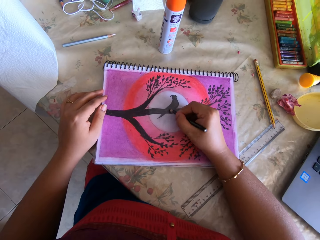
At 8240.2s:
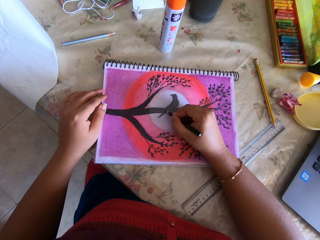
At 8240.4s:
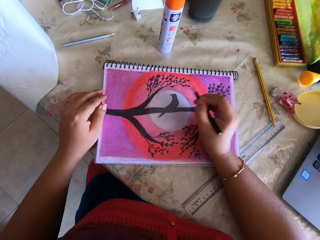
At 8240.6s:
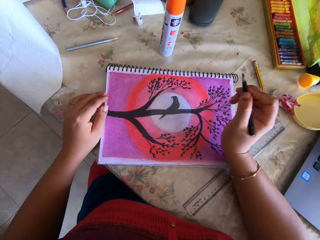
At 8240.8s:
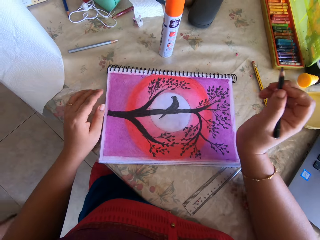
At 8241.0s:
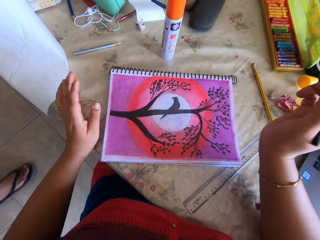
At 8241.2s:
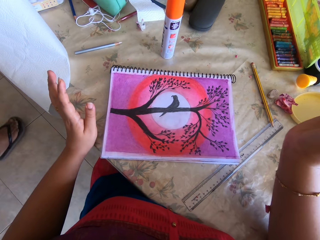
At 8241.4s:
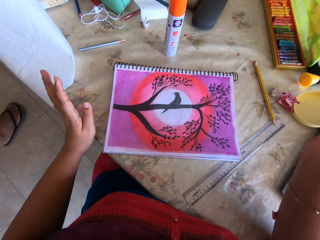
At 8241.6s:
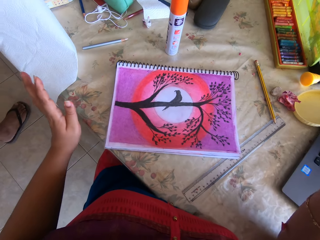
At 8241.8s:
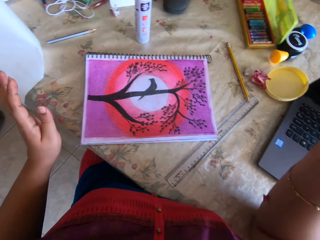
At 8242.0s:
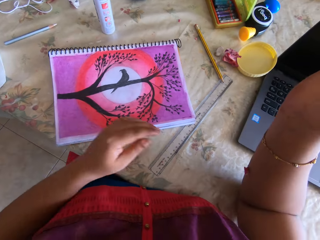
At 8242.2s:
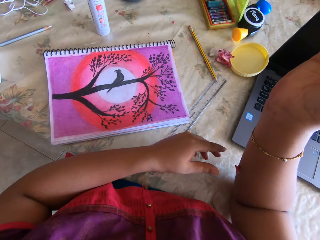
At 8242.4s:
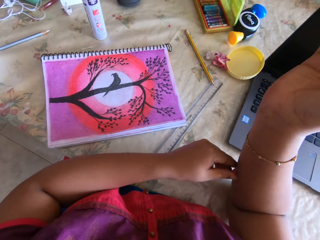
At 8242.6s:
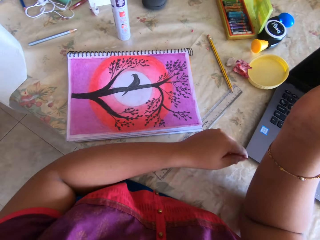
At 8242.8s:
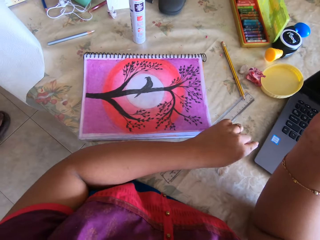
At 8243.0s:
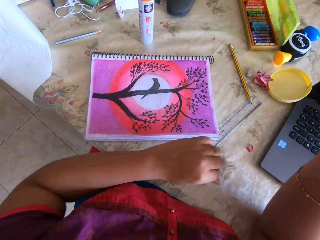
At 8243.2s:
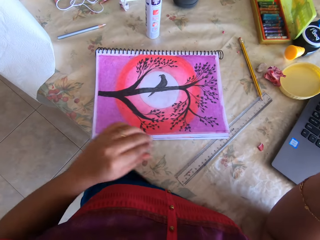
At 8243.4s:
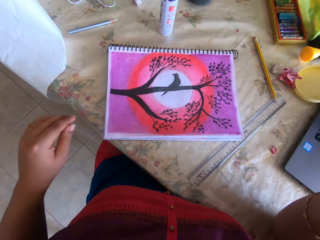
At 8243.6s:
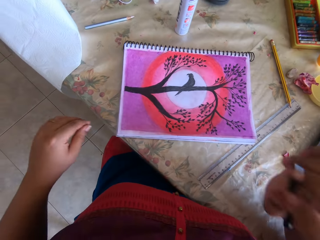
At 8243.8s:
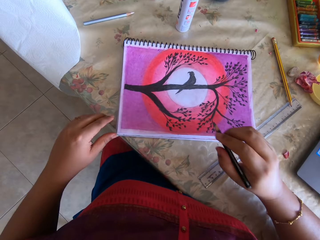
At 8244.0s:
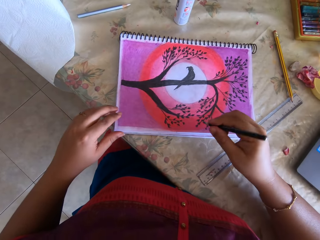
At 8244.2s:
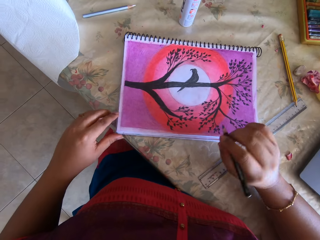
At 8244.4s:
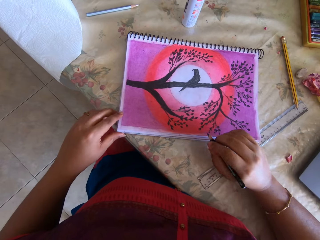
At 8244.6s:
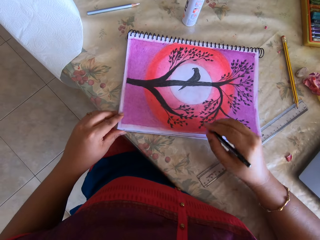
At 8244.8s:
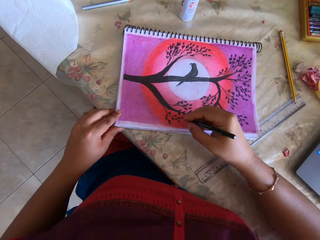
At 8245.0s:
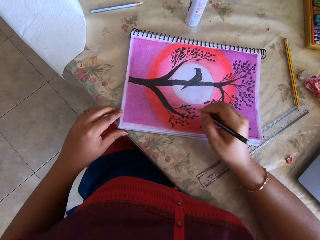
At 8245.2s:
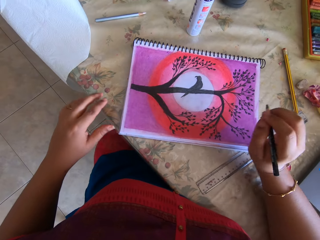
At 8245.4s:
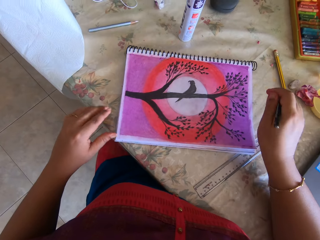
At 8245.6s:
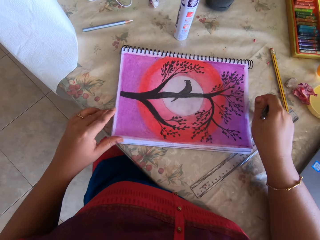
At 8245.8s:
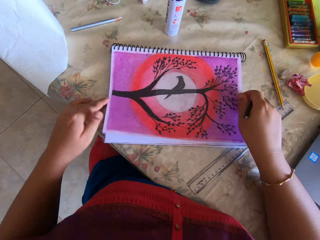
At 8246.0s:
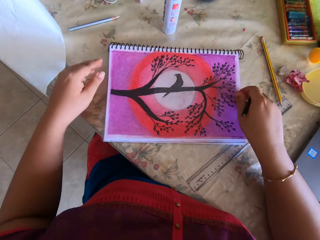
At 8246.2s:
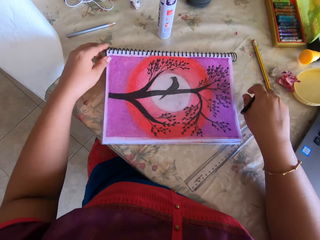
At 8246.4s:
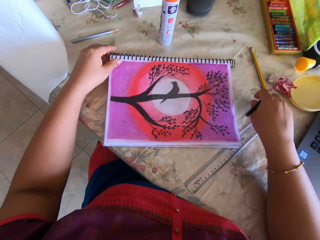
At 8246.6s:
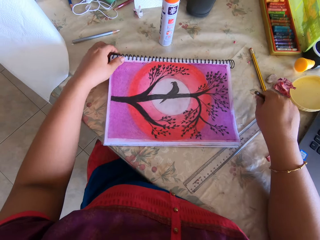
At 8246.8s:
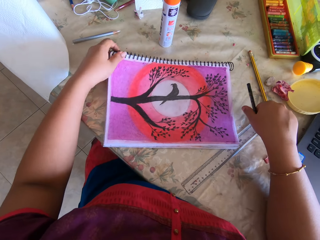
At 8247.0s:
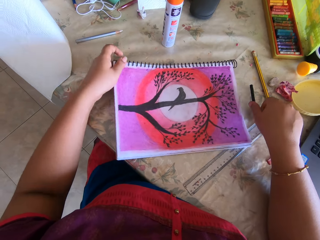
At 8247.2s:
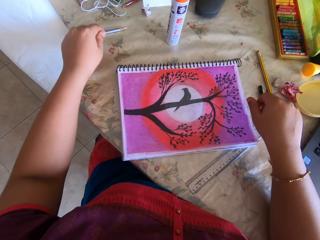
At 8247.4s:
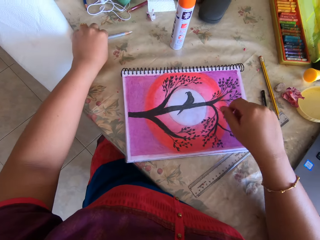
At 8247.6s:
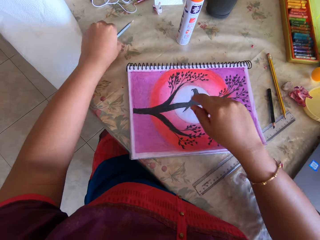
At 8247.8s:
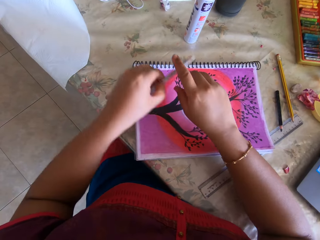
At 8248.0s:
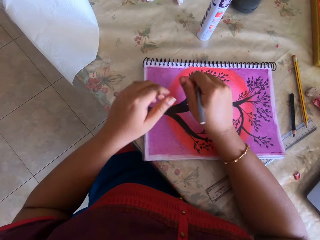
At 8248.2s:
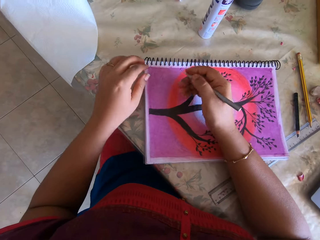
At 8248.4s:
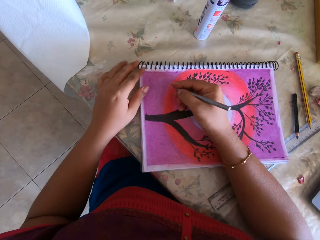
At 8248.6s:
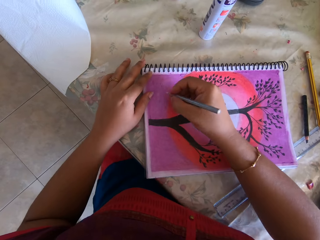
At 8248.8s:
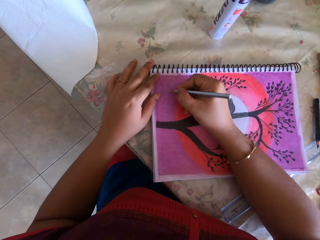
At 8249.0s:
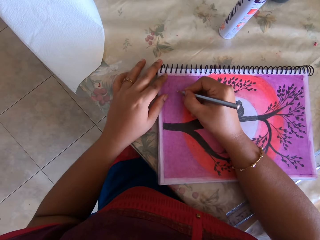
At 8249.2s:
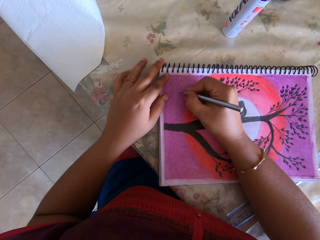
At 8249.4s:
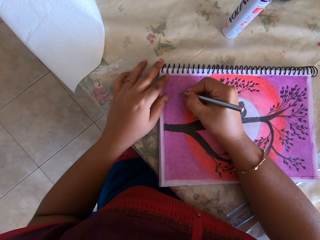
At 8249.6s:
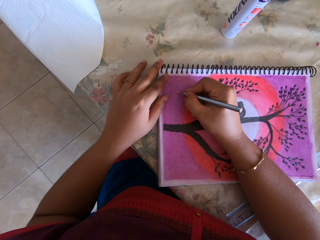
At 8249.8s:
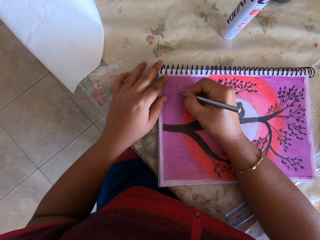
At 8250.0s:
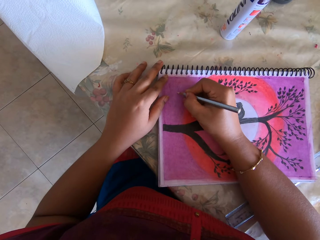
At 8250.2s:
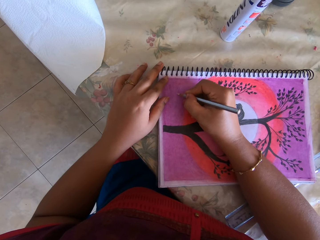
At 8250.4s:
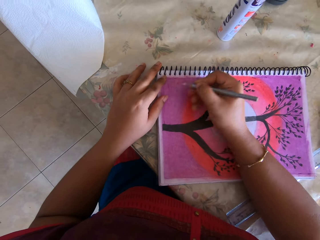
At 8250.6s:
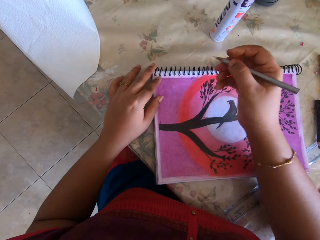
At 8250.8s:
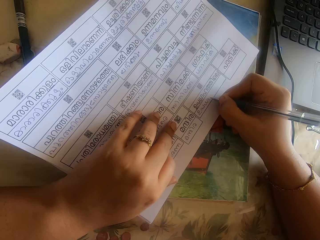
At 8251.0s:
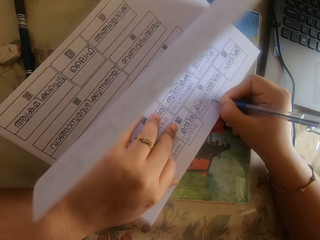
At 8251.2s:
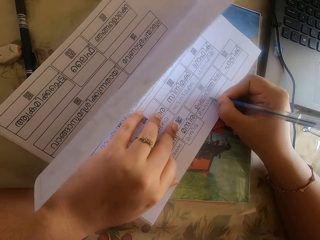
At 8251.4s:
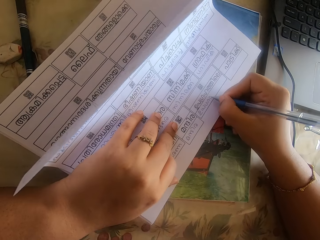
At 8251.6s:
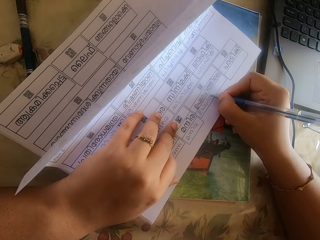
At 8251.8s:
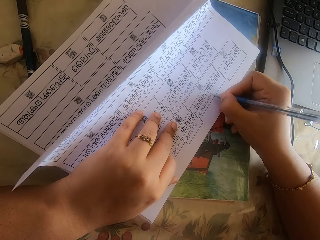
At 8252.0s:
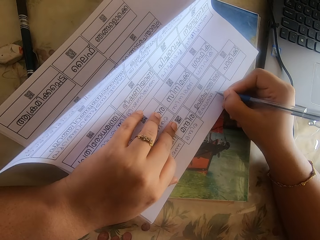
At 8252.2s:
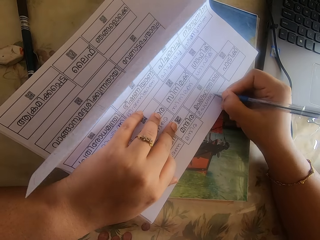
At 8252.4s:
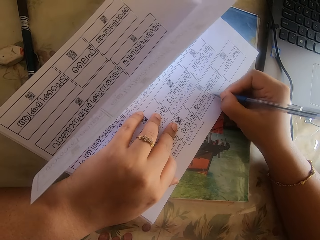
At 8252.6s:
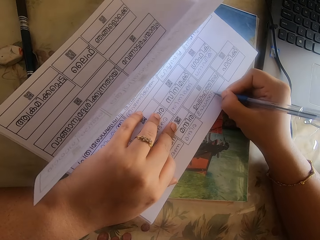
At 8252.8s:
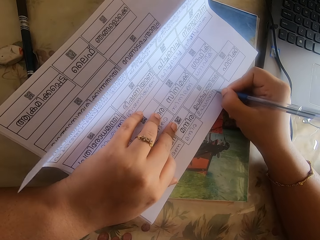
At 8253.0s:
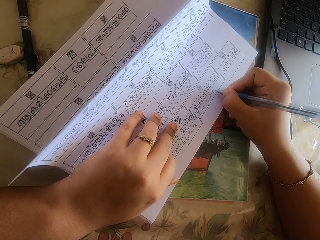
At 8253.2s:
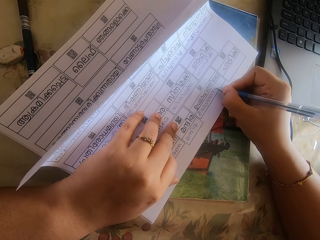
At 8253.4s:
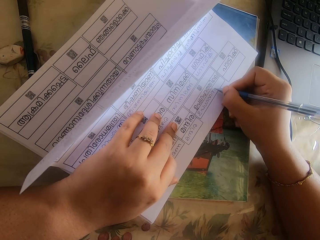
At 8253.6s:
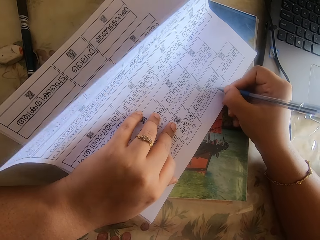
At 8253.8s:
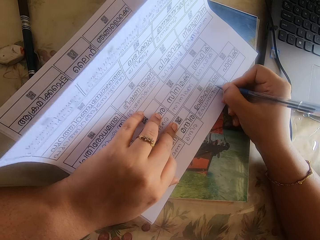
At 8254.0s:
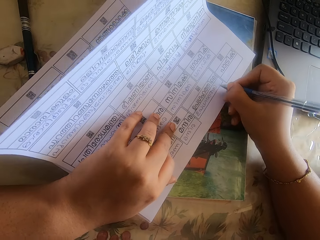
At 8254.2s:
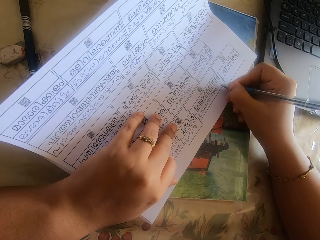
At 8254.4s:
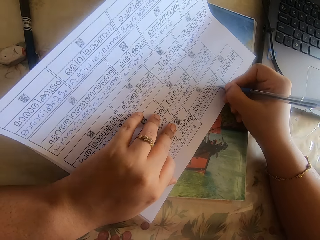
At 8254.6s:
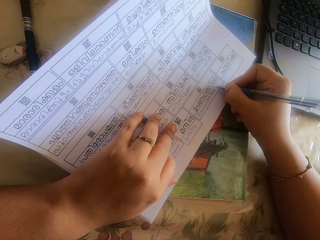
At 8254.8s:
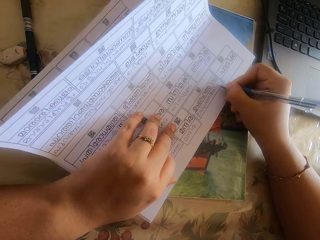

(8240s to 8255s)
The camera wearer picks a paper from her right hand with her left hand. She drops the paper on the table. She touches the book with her left hand. She drops the black marker in her right hand on the table. She tilts the book. She picks a pencil from the table with her left hand. She passes the pencil from her left hand to her right hand. She draws in the book with the pencil with her right hand. She writes on a piece of paper in her left hand with a pen with her right hand on the table.

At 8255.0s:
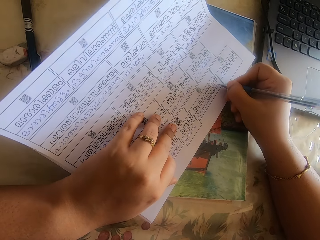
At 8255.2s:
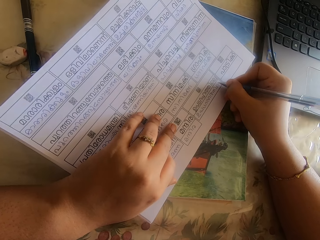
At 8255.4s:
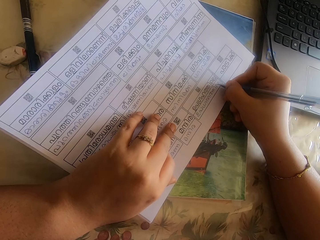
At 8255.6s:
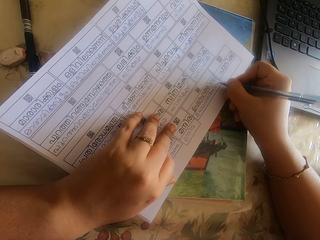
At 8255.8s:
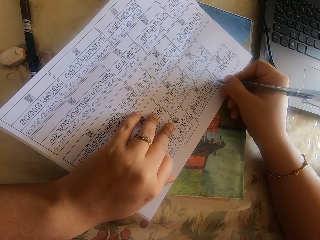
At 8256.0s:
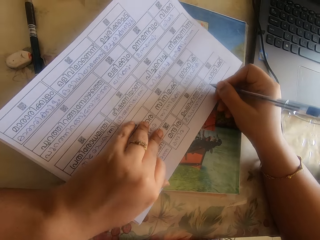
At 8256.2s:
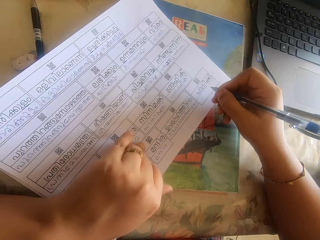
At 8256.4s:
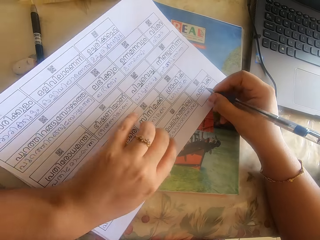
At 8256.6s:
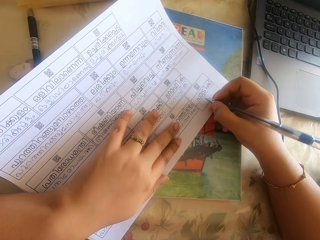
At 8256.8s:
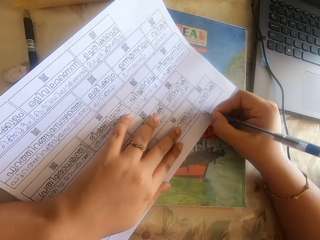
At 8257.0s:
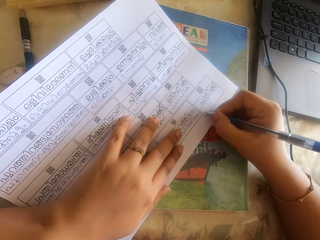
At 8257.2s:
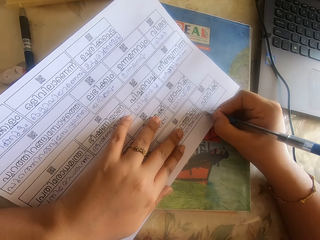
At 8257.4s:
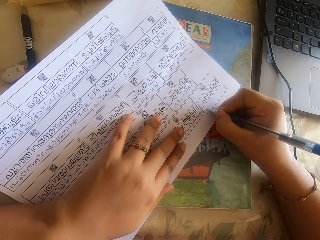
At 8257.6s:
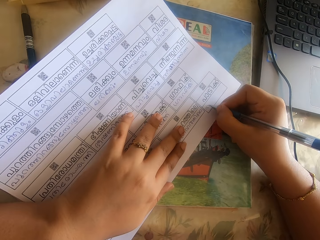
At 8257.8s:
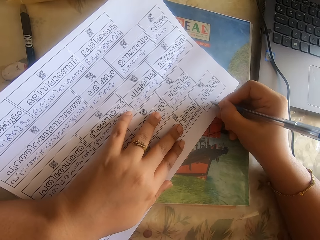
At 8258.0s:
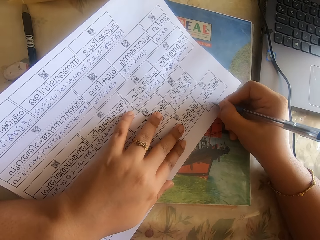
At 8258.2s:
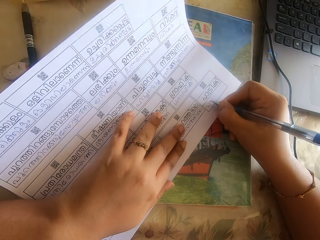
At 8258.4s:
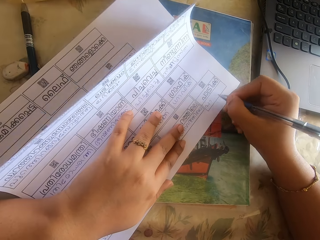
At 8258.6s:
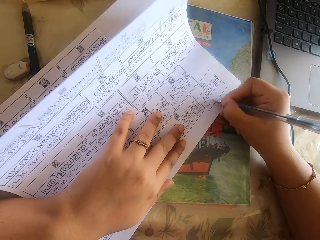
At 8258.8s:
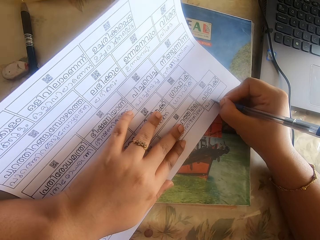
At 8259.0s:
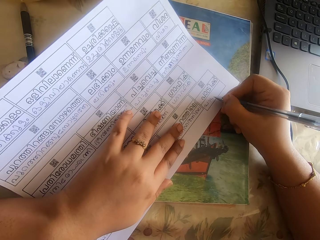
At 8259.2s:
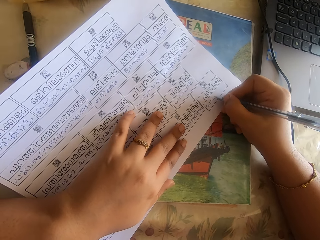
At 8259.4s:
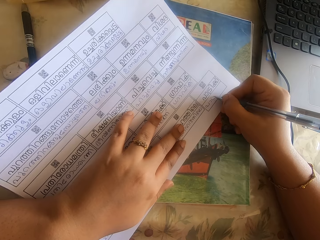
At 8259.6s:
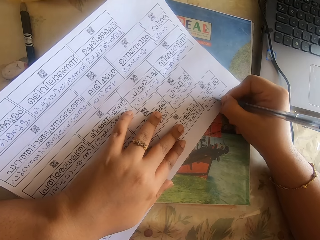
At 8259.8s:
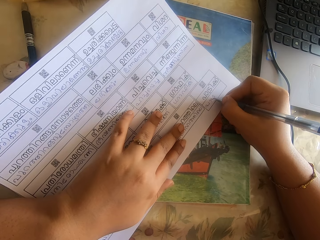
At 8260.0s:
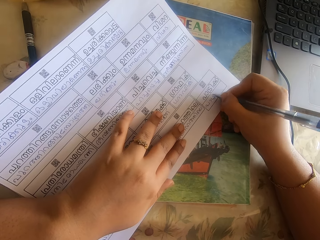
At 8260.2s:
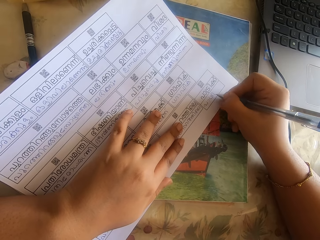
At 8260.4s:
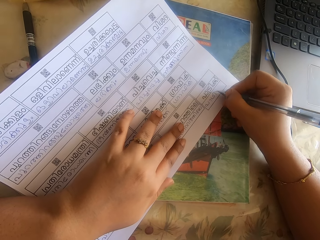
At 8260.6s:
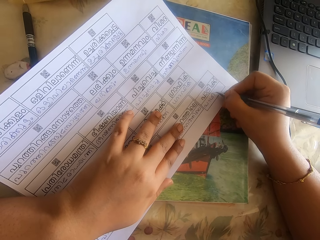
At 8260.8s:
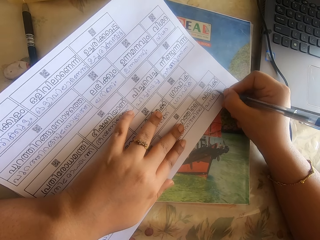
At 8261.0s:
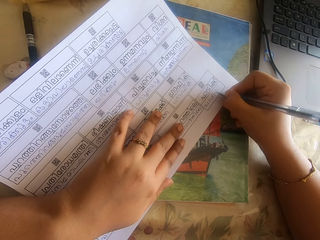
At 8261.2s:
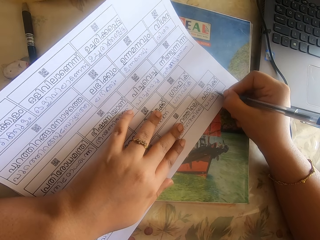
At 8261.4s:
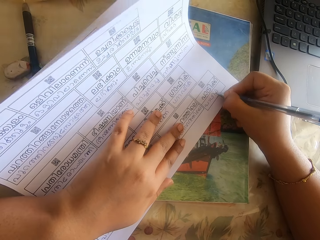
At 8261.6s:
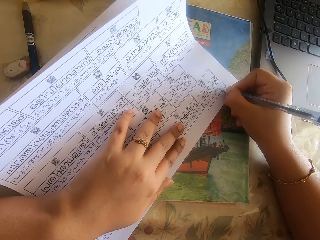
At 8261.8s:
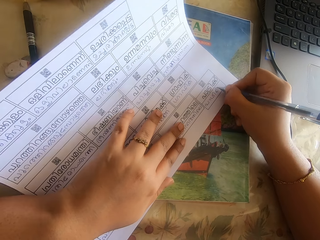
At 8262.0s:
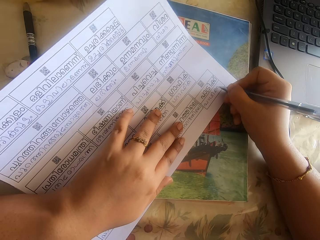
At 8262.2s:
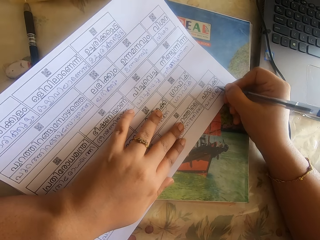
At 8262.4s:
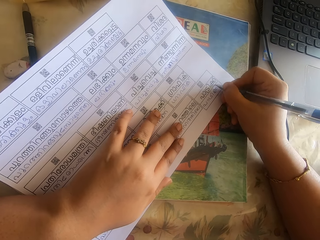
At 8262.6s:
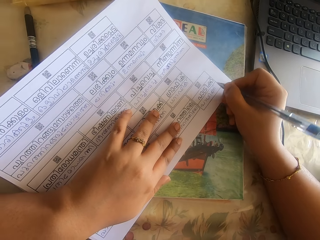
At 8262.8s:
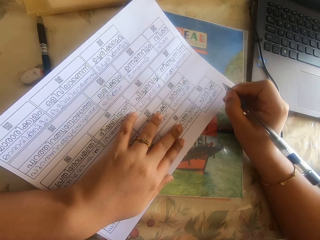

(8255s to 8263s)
The camera wearer drags the paper with her left hand. She writes on the paper in her left hand with the pen with her right hand.
